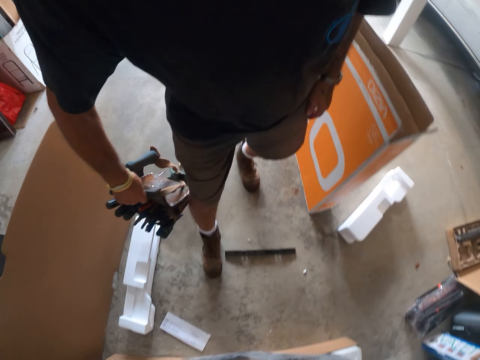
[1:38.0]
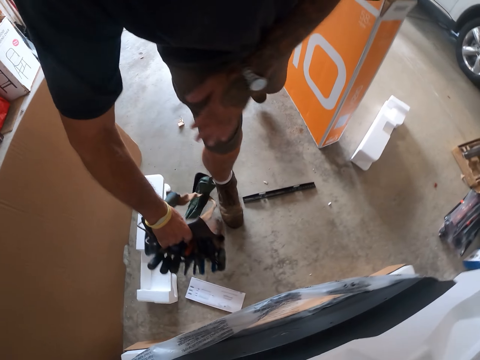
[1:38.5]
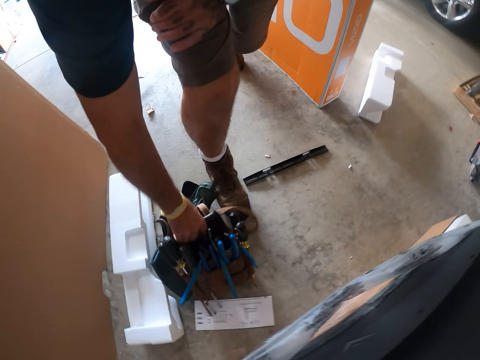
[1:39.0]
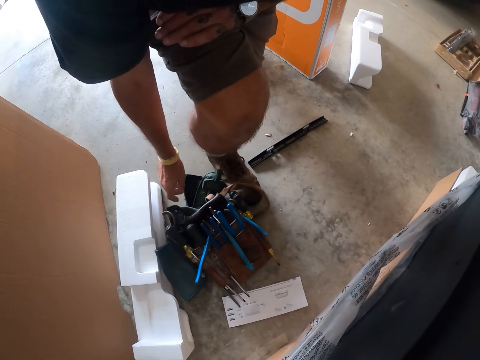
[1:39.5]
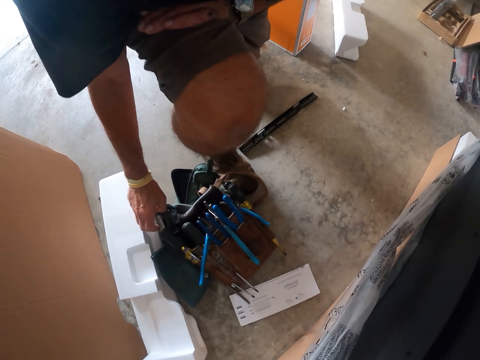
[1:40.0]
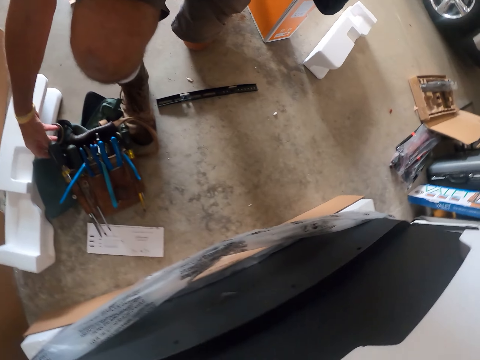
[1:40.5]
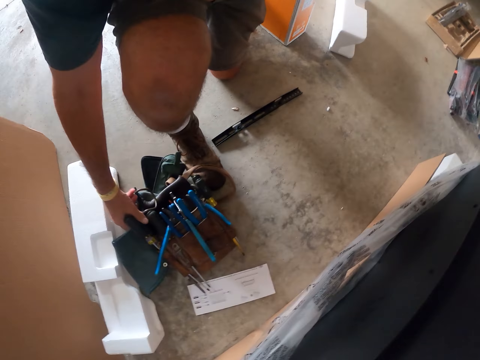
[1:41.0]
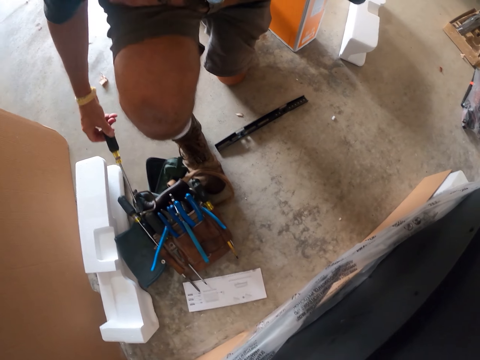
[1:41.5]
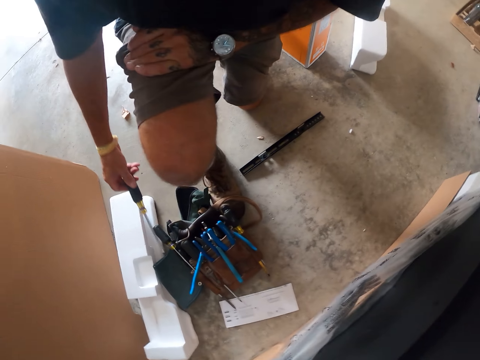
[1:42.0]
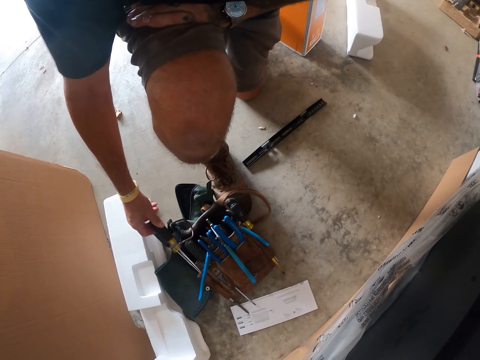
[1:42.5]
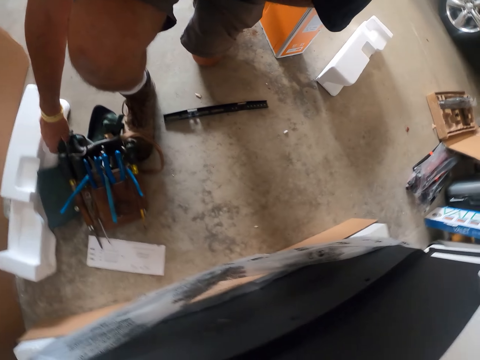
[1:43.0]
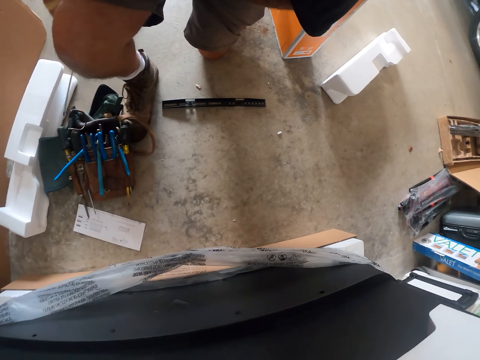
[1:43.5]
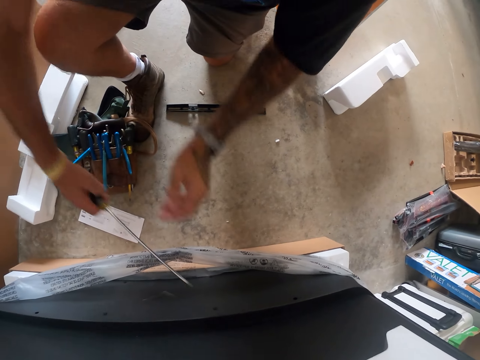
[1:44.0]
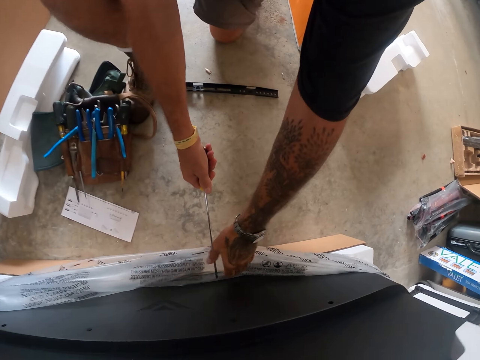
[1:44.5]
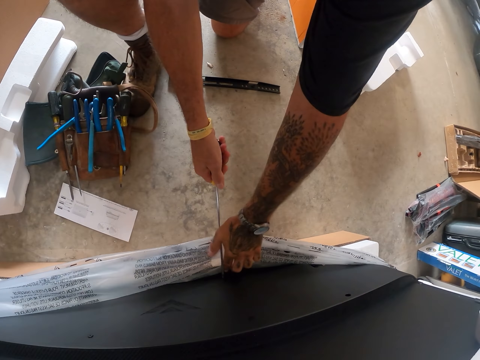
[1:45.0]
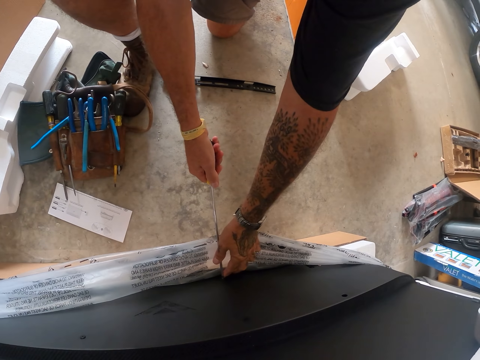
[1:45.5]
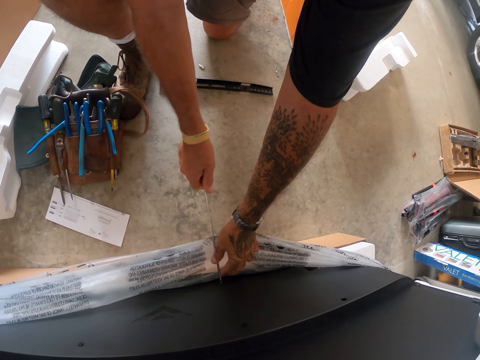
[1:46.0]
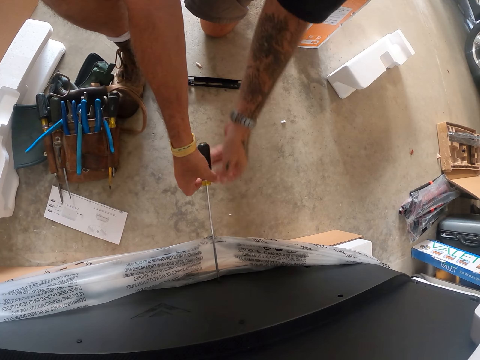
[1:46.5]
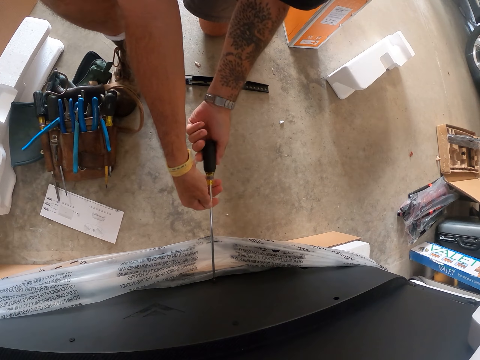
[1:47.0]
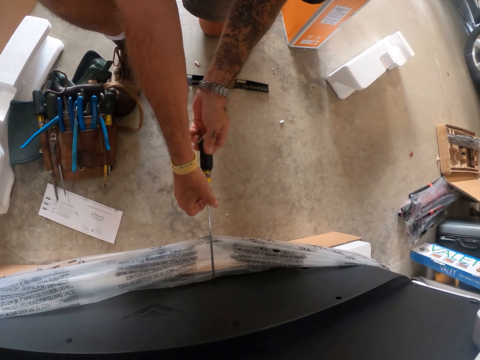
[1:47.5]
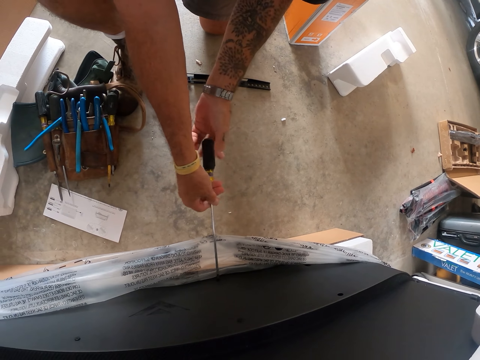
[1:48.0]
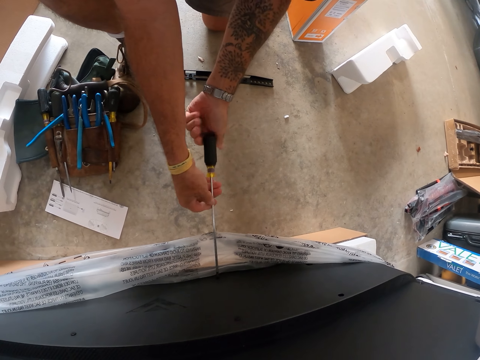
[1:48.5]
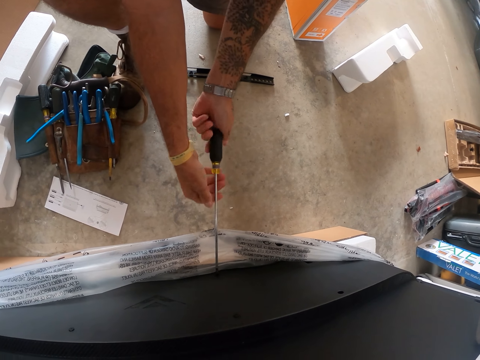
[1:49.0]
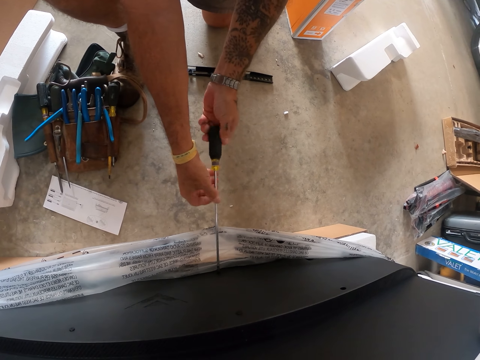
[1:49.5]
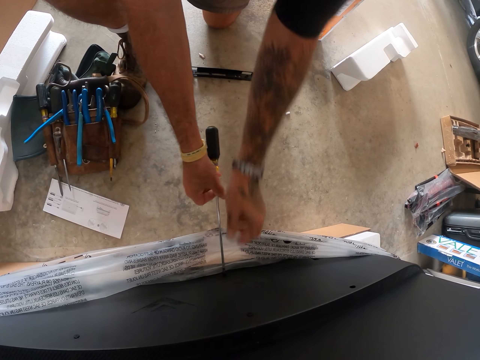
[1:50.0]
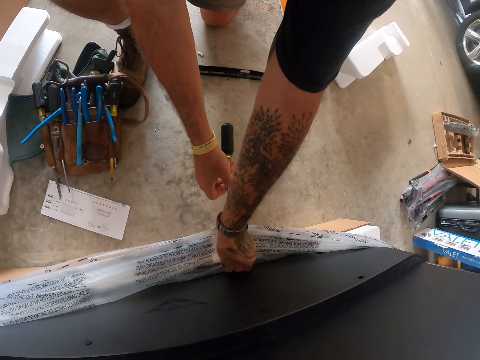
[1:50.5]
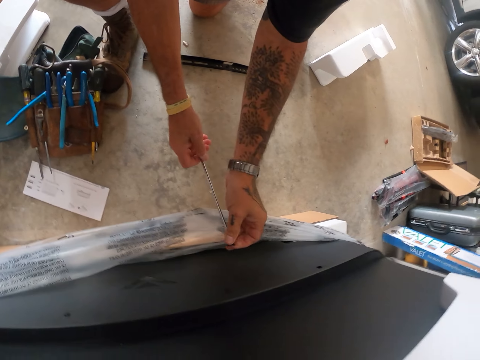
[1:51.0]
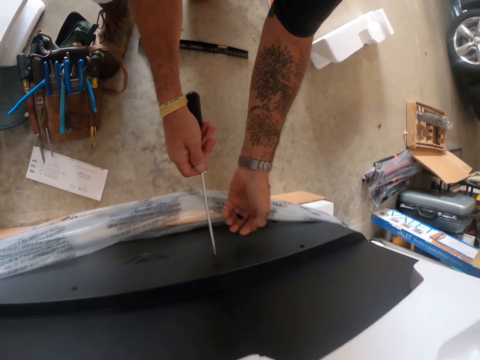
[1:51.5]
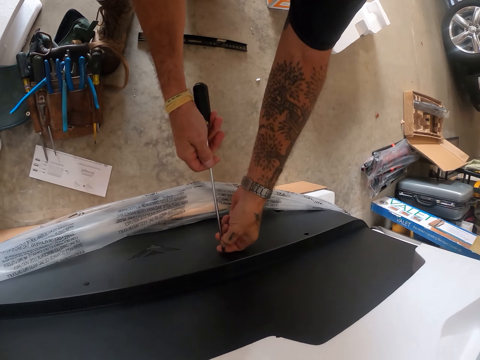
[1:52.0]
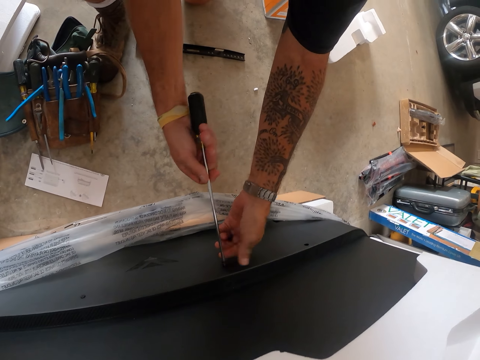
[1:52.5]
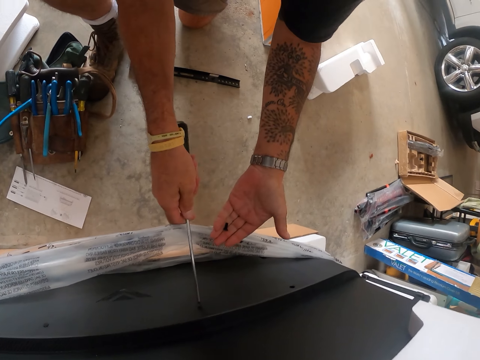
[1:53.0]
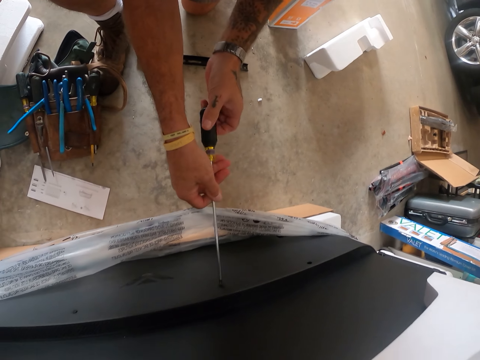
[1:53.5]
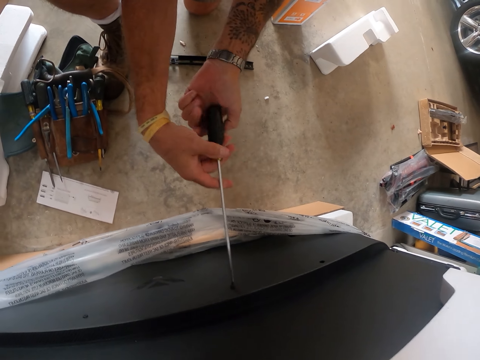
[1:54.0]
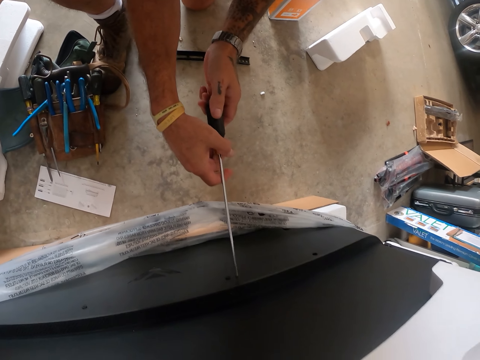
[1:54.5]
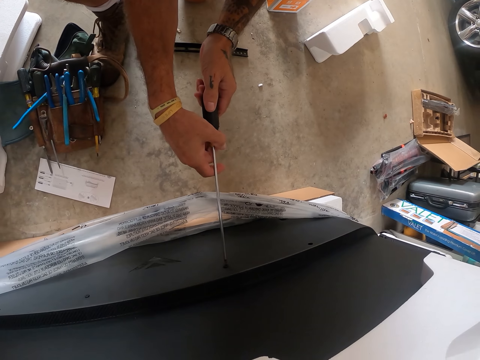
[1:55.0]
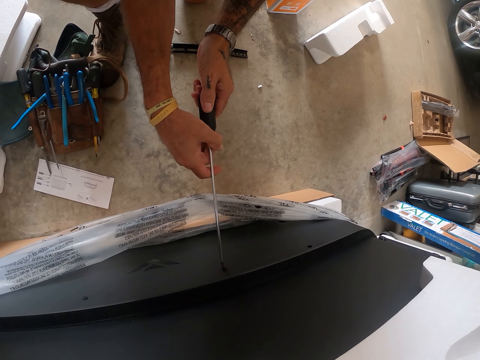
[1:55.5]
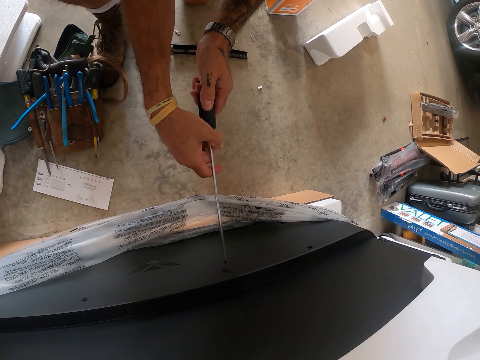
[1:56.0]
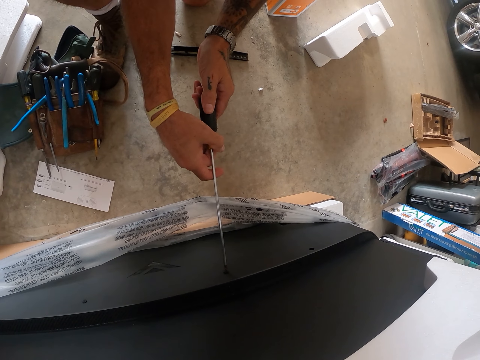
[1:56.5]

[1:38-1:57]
The camera wearer puts the bag on the ground. They pick up a screwdriver from the bag. They return the screwdriver to the bag. They pick a different screwdriver from the bag. They loosen the bolt. They remove a screw from a board. They remove another screw from the board.

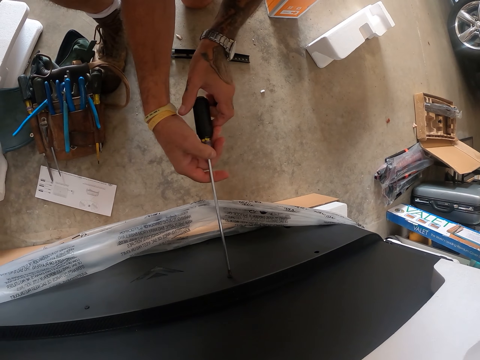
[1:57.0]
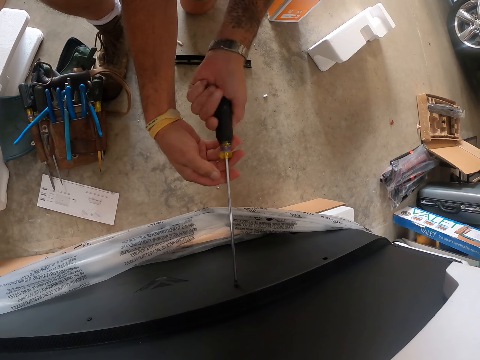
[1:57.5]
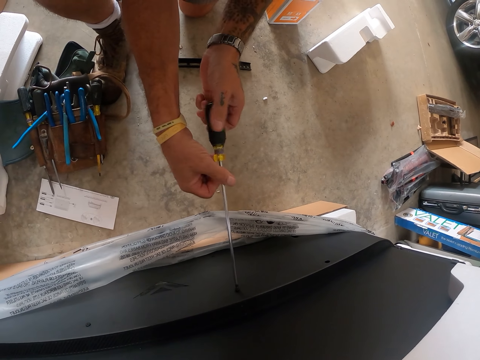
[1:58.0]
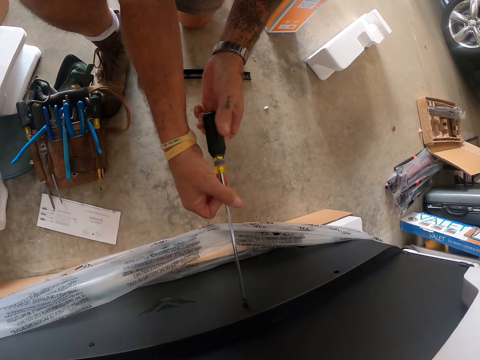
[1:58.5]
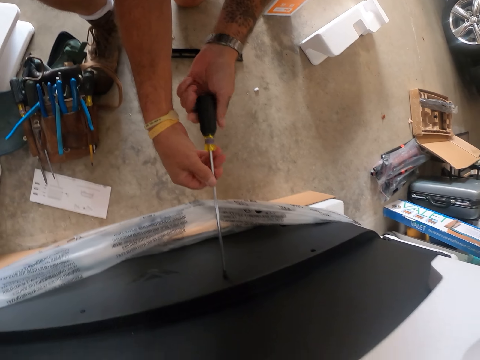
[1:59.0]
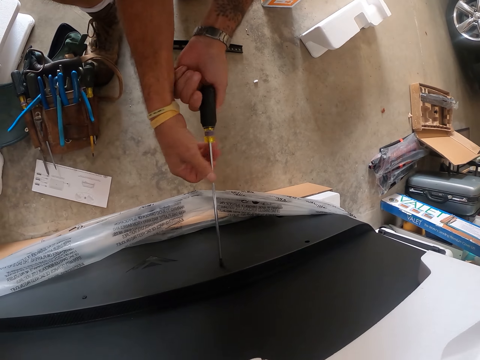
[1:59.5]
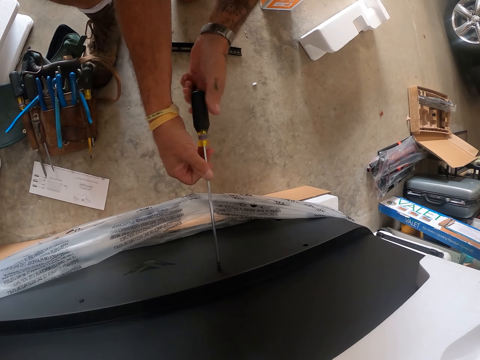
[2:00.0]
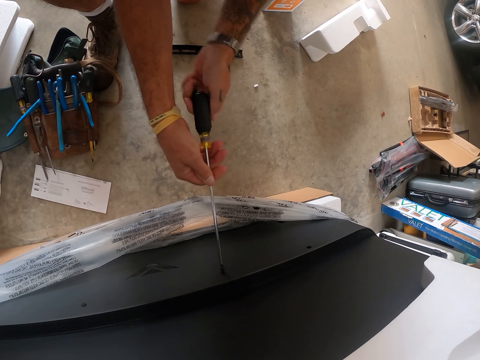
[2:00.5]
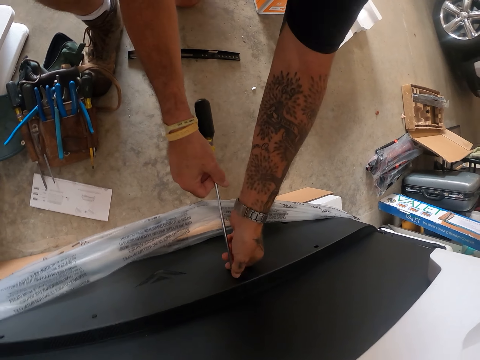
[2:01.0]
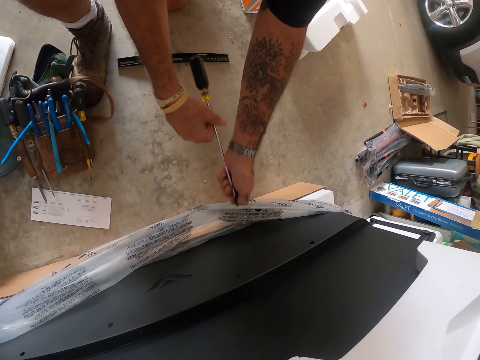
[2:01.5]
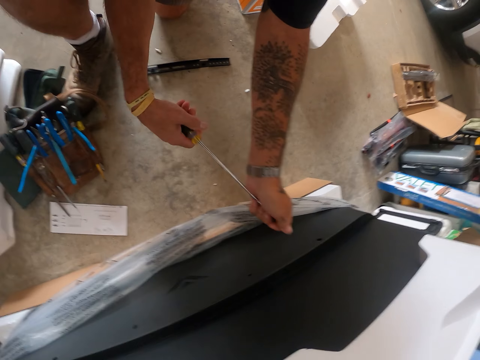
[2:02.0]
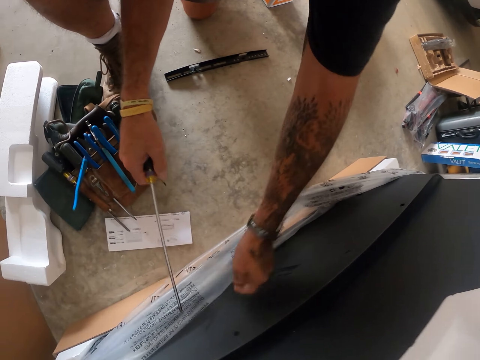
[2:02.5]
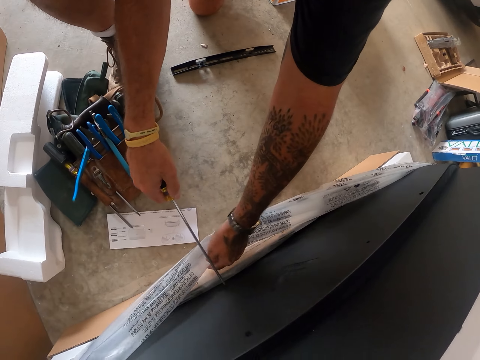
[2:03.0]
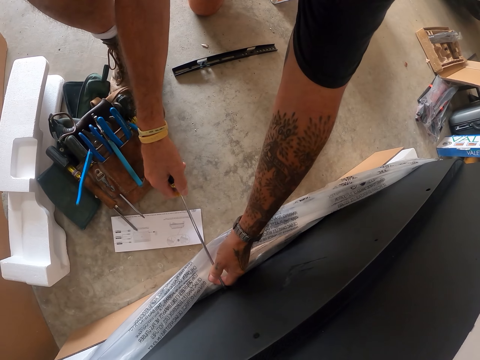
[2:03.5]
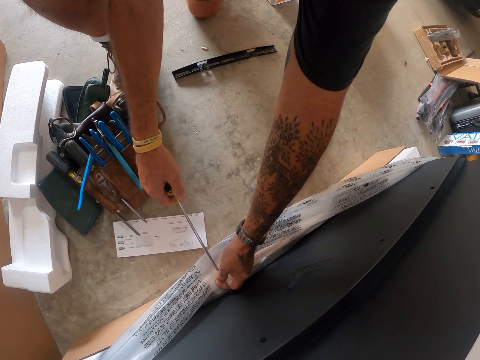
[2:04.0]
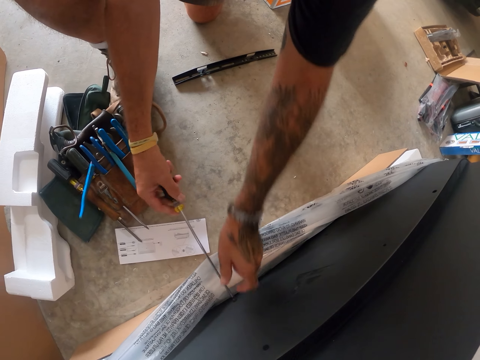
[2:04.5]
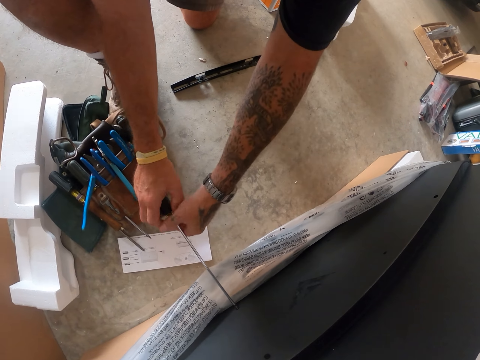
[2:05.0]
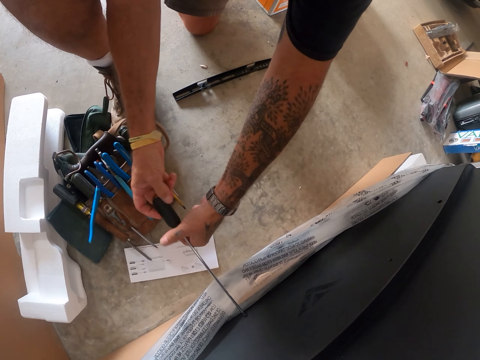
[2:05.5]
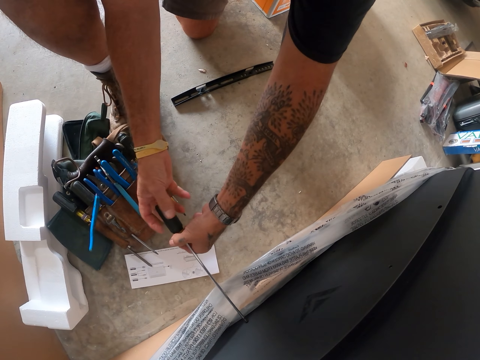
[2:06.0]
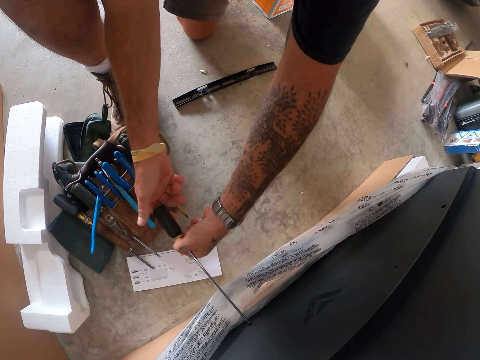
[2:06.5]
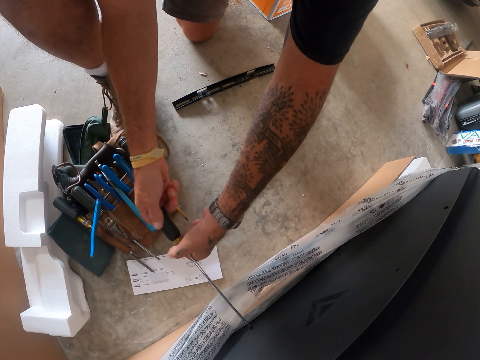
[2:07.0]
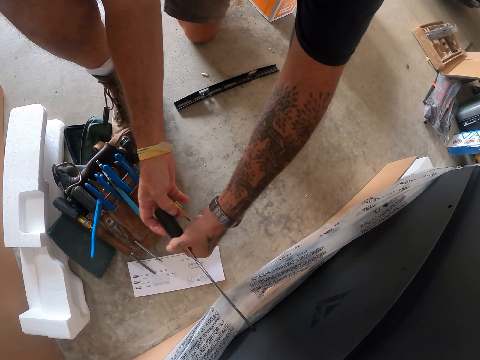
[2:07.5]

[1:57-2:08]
The camera wearer removes another screw from the board.
